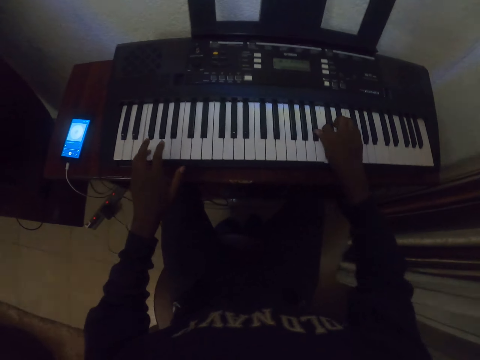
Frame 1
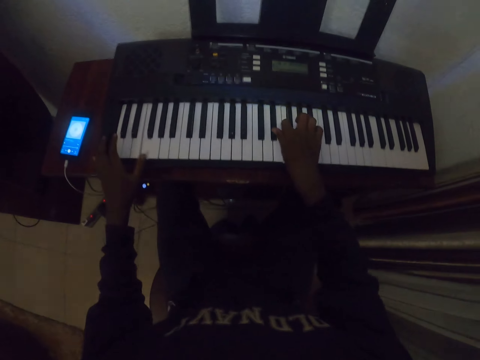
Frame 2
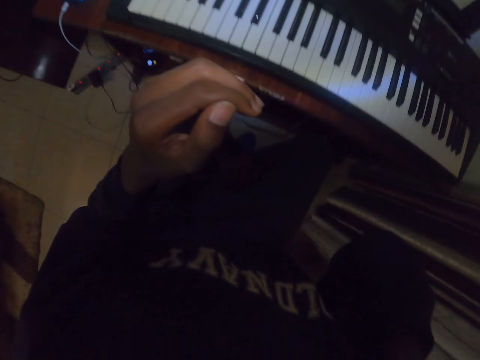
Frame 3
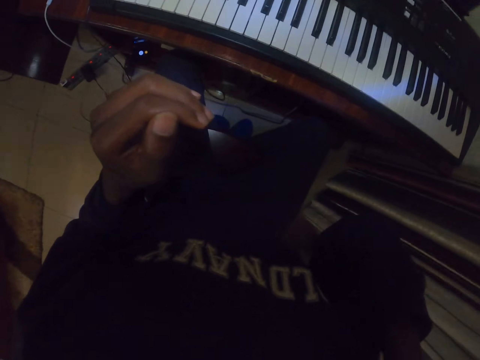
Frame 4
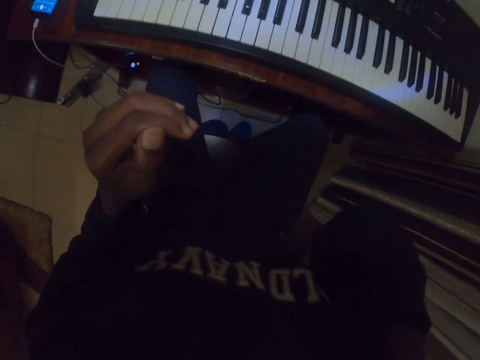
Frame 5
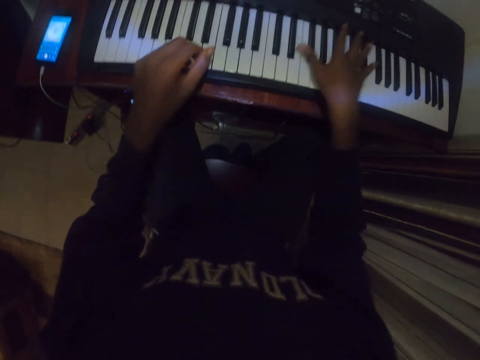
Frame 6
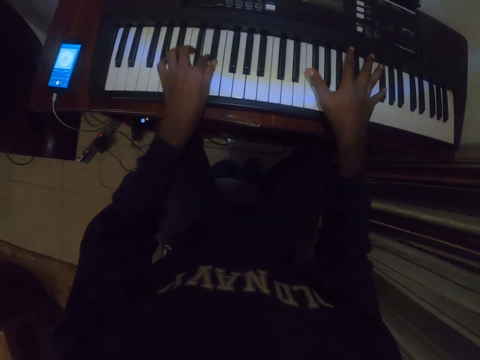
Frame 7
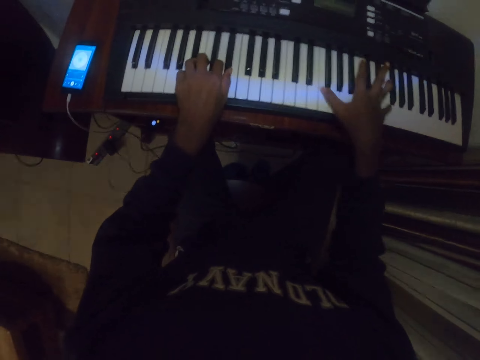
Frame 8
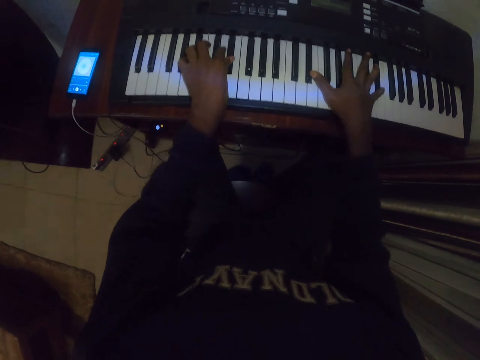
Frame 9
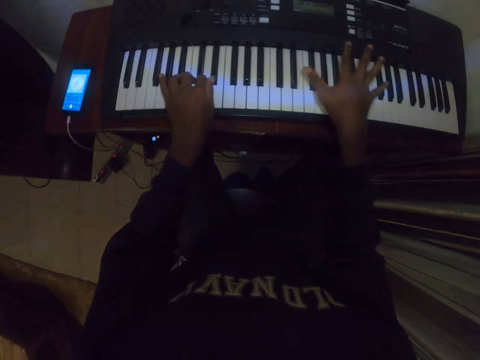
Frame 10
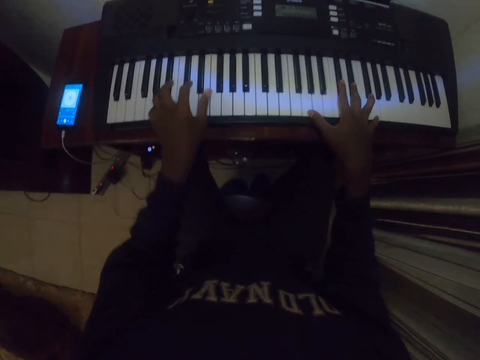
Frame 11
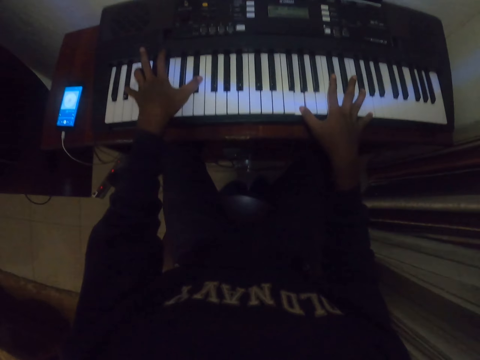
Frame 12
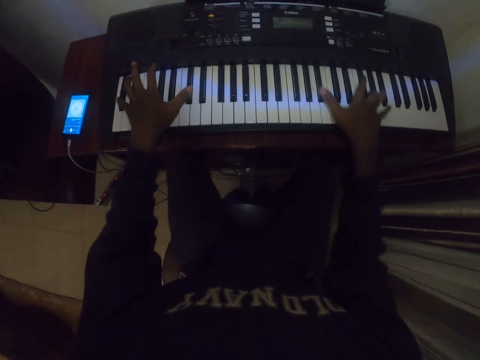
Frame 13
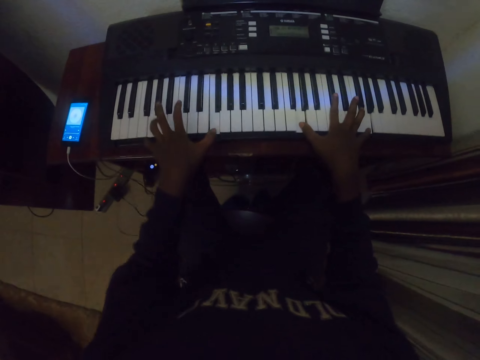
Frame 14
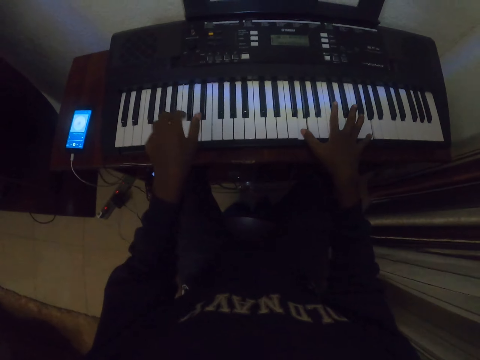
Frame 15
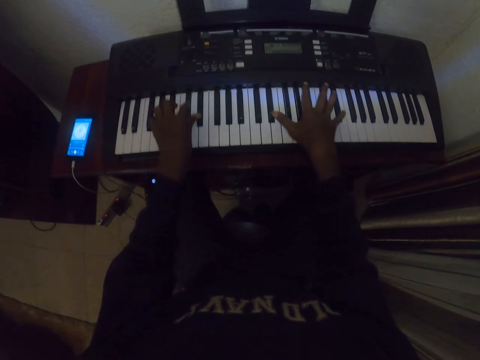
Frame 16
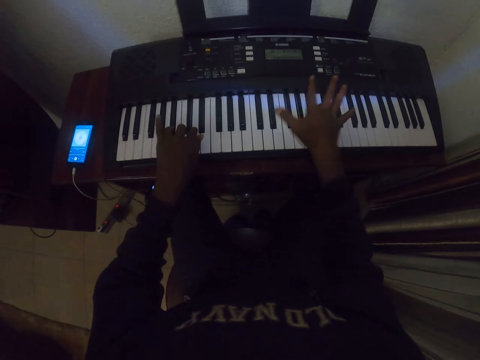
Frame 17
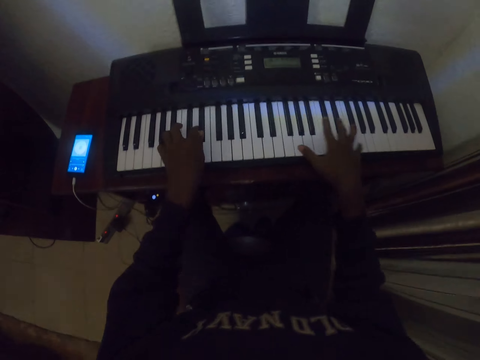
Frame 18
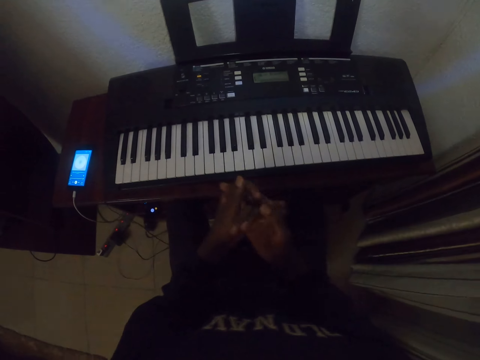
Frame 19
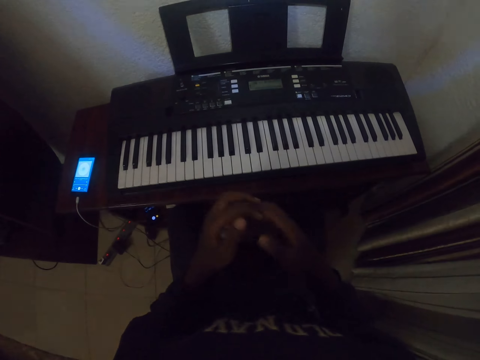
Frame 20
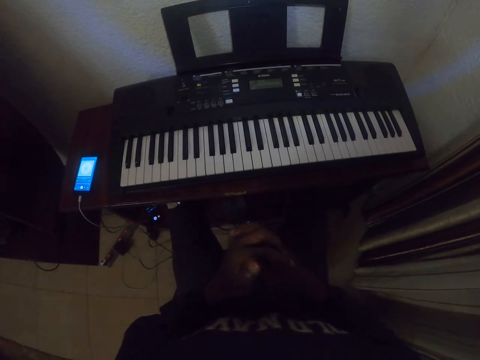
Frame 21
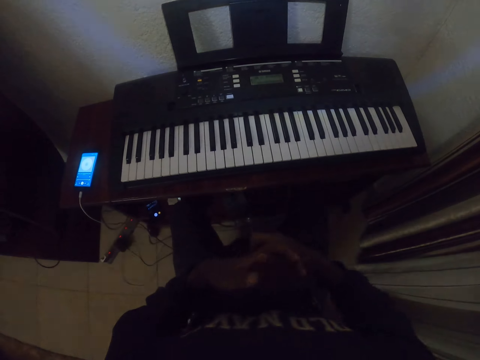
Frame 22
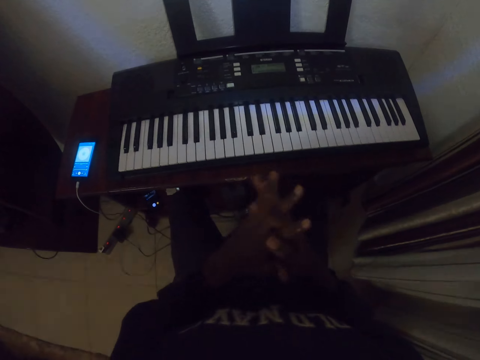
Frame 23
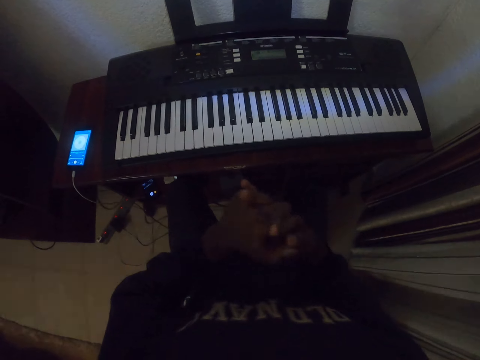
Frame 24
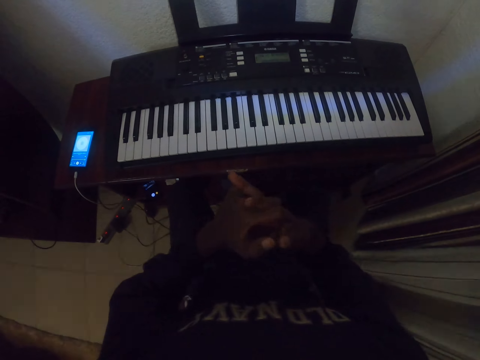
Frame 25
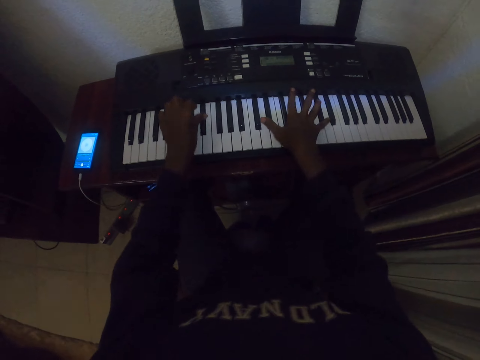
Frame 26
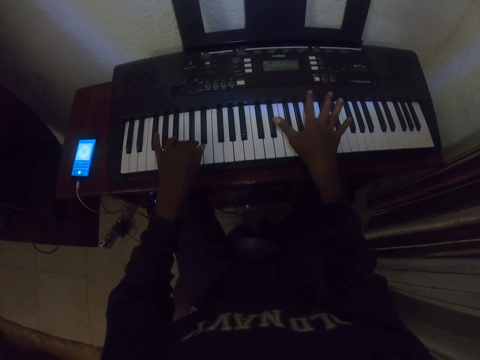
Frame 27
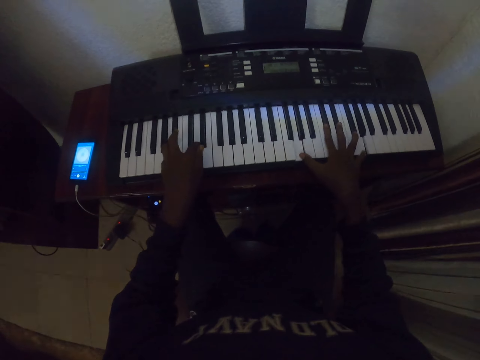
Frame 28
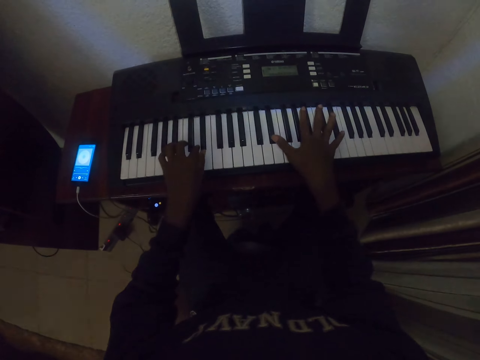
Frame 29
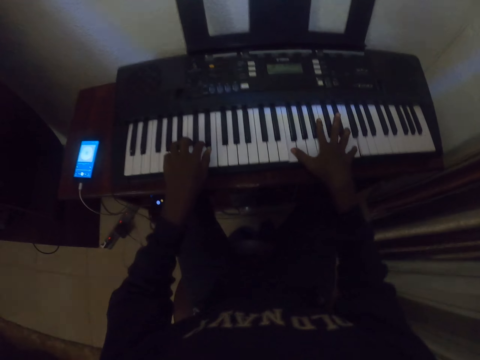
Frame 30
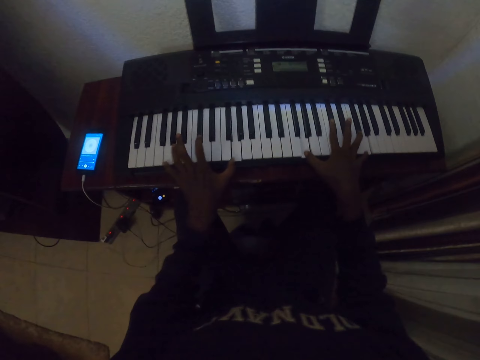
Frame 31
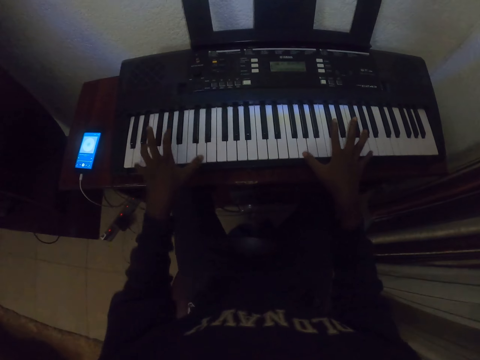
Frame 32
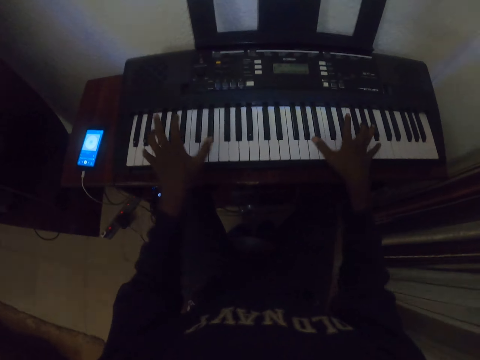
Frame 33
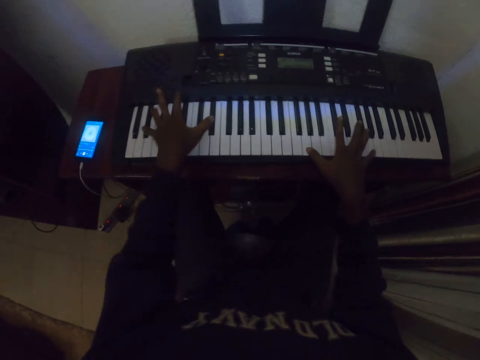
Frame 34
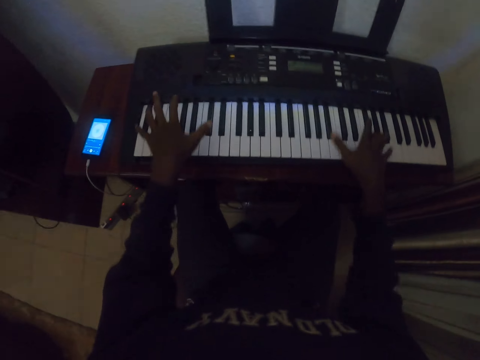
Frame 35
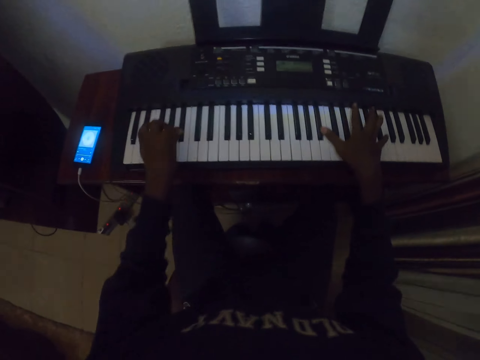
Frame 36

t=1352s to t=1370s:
The camera wearer raises his hand. He puts his hand down. He plays a keyboard with both hands. He stretches his hands, puts his hands together and plays the keyboard with both hands.

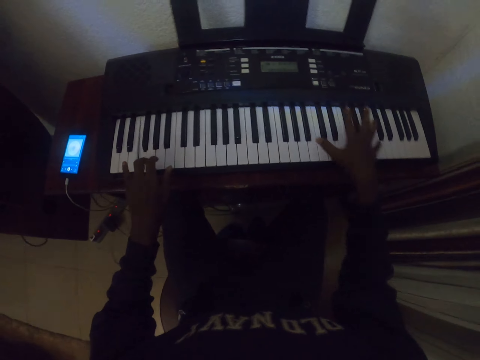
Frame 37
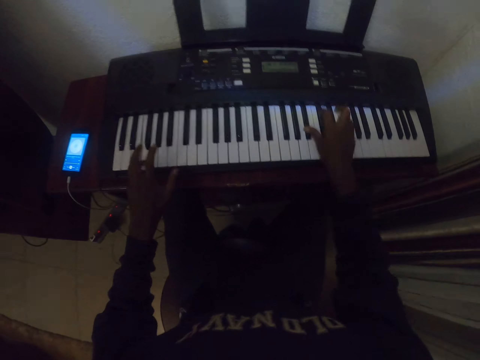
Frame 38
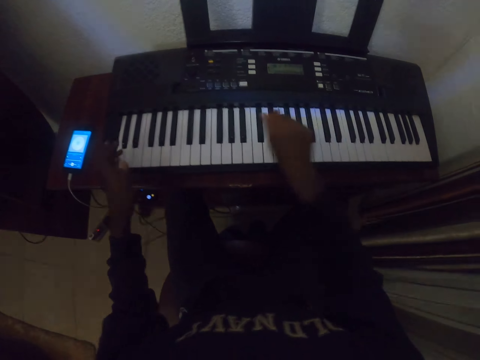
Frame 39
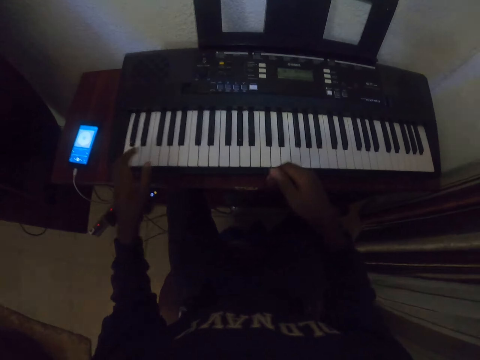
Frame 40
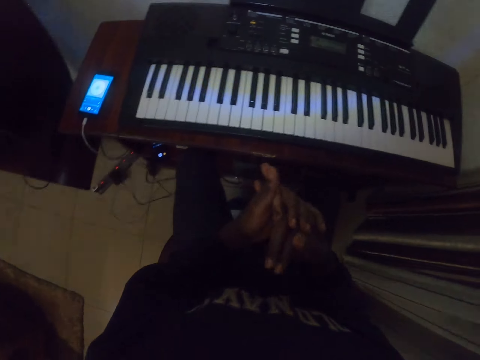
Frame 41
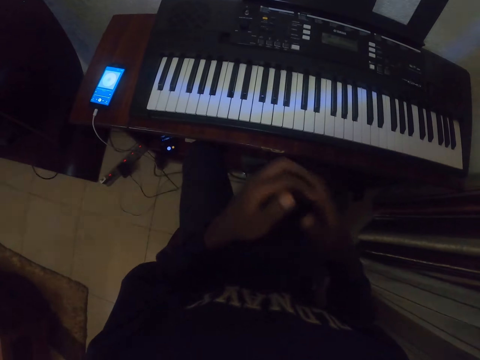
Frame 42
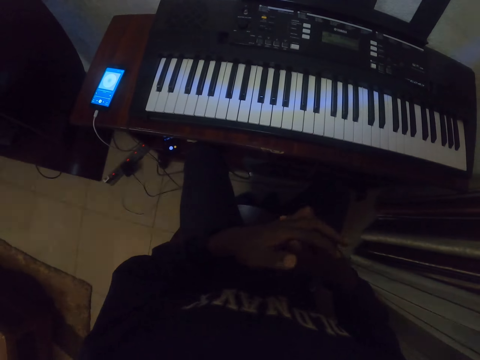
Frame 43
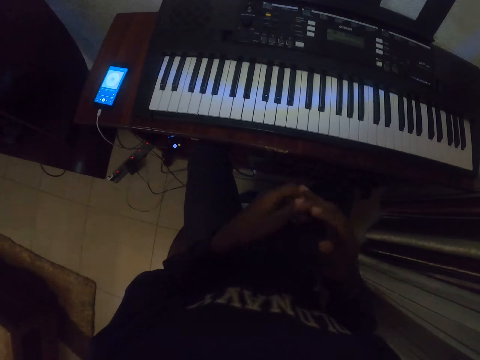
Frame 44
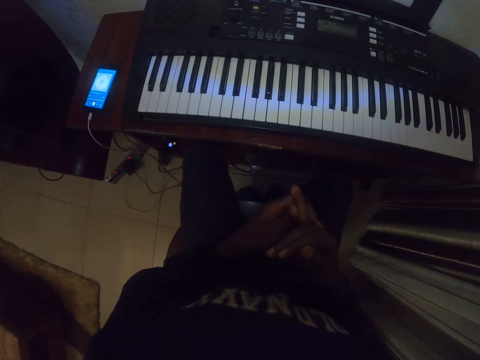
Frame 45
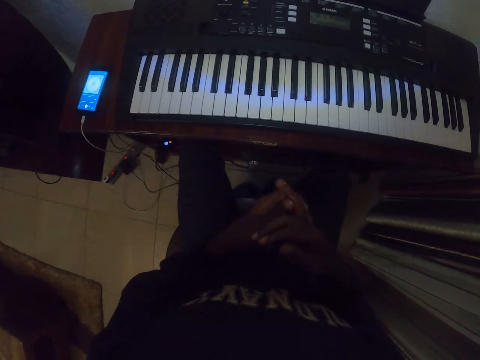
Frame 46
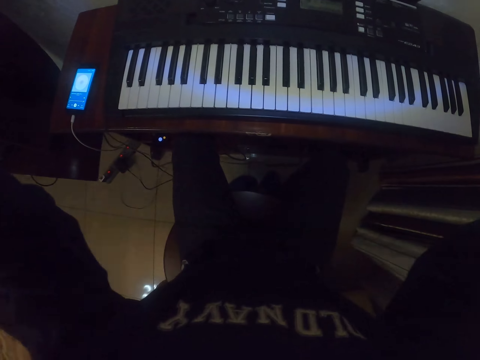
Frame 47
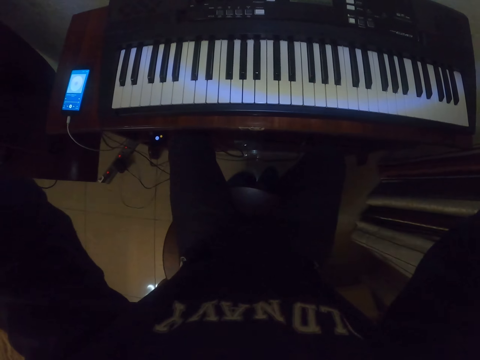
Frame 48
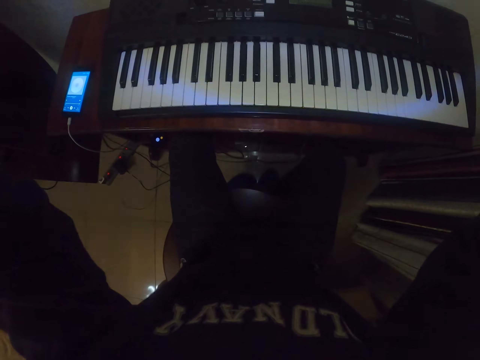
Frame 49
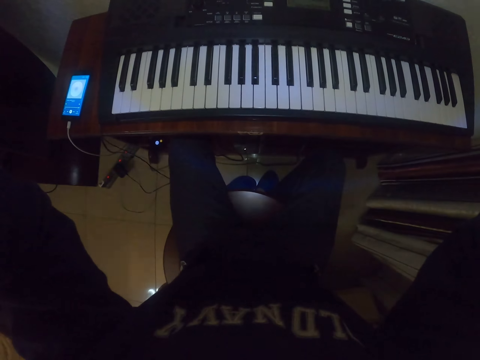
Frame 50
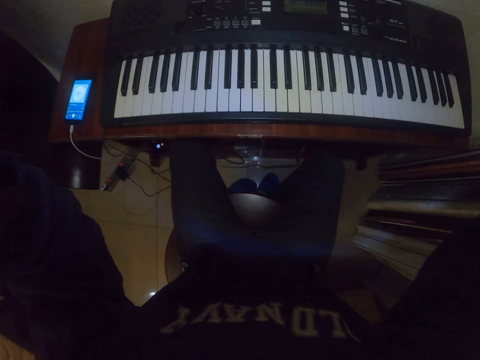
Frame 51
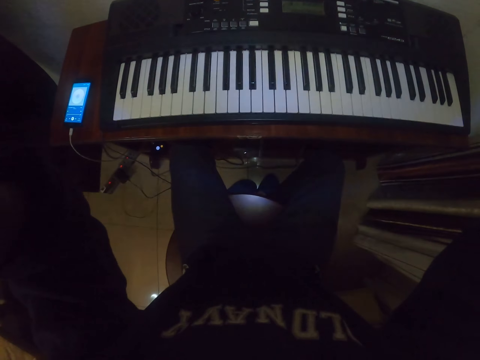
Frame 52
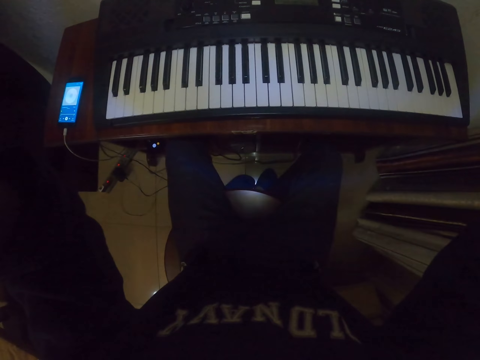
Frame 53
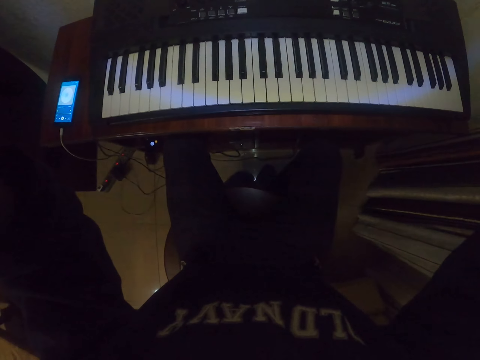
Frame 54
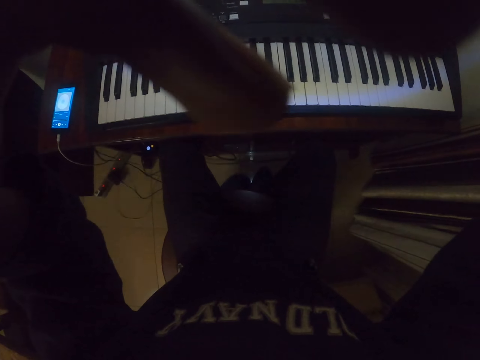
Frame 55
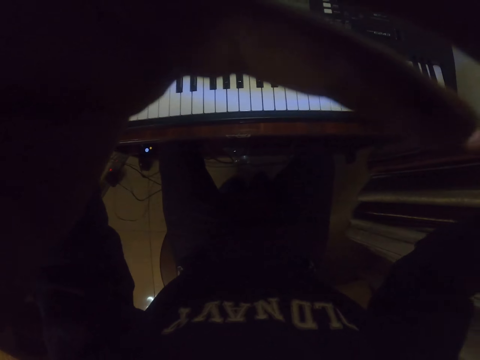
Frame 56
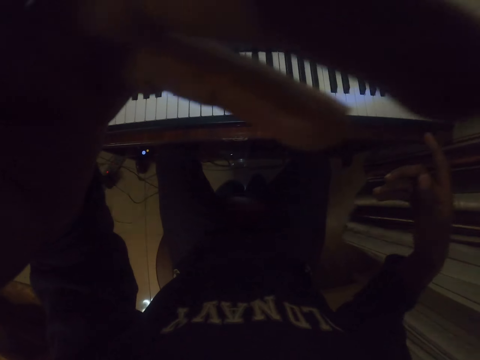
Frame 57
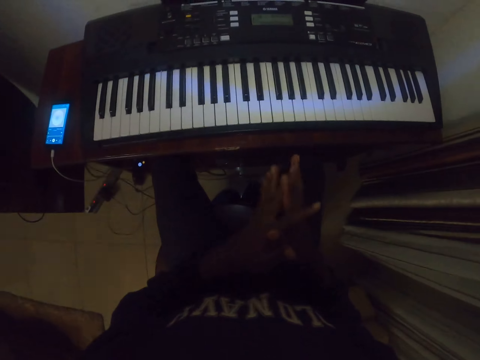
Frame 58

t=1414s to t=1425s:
The camera wearer presses his fingers. He holds the camera. He adjusts the camera.
